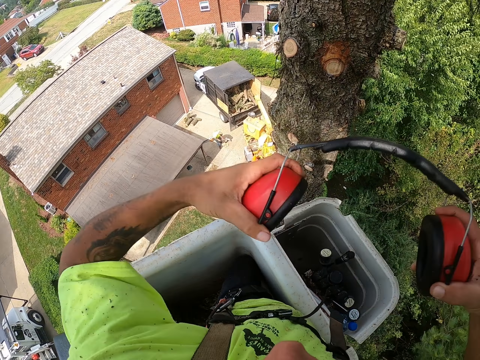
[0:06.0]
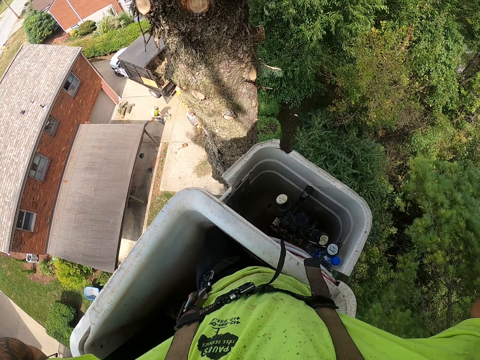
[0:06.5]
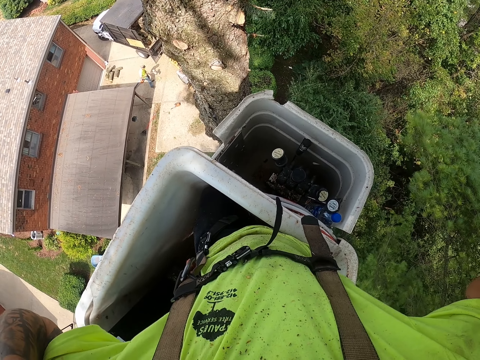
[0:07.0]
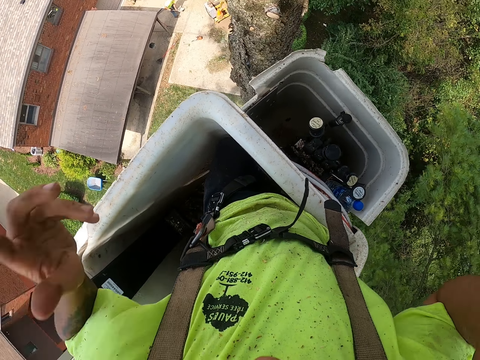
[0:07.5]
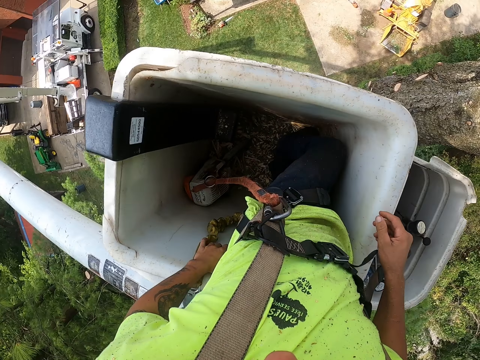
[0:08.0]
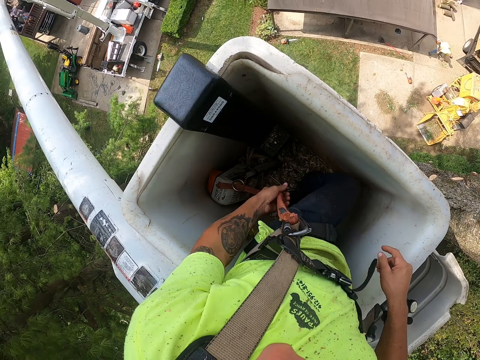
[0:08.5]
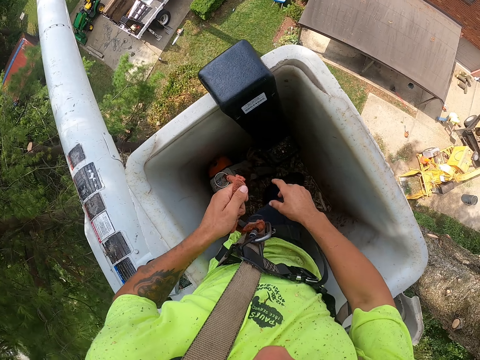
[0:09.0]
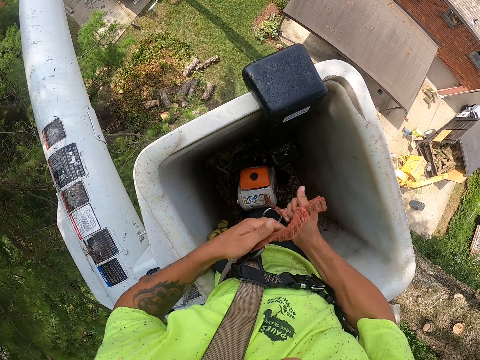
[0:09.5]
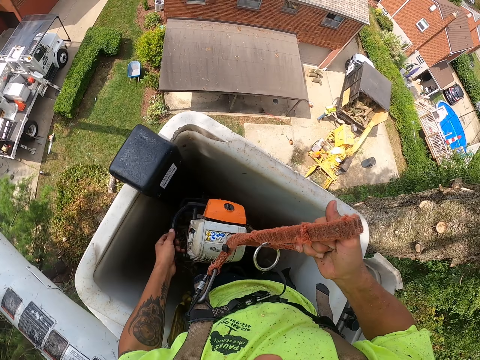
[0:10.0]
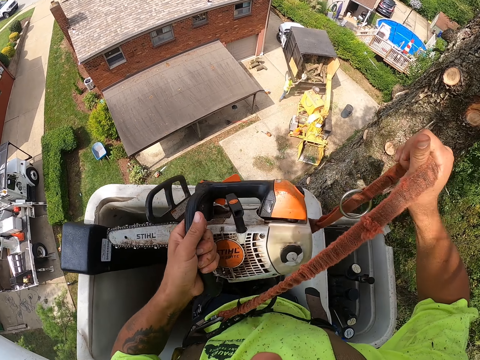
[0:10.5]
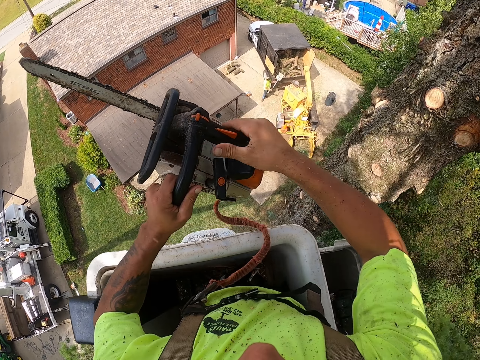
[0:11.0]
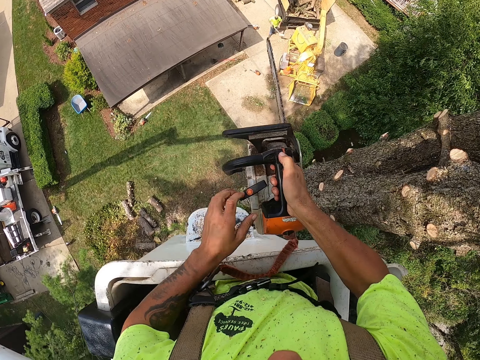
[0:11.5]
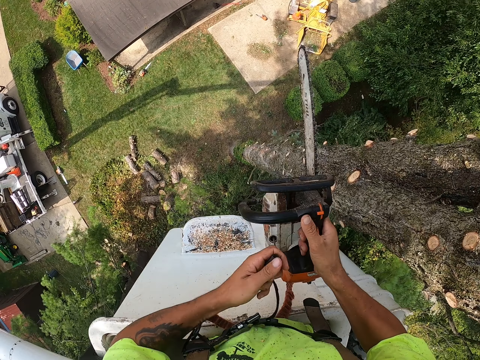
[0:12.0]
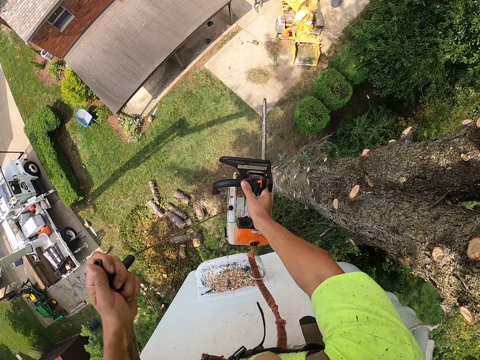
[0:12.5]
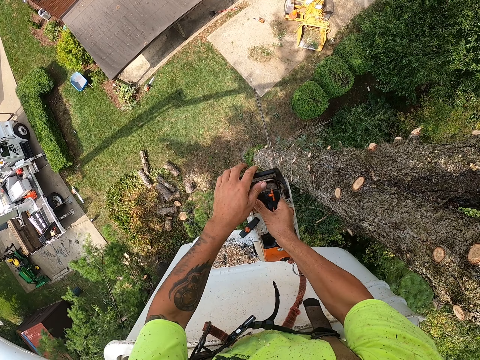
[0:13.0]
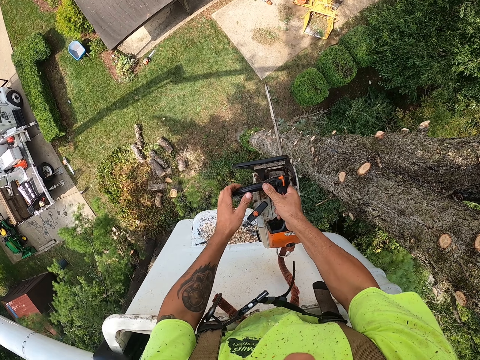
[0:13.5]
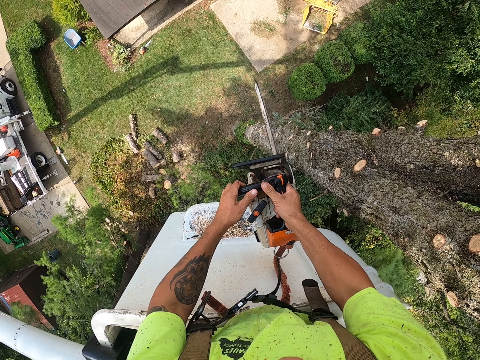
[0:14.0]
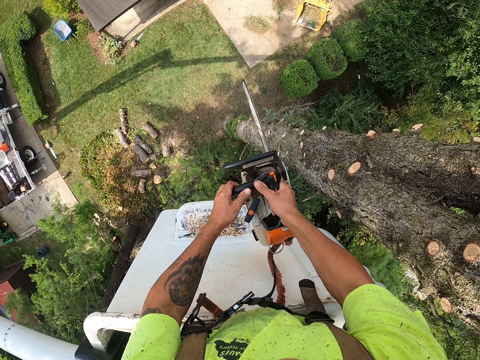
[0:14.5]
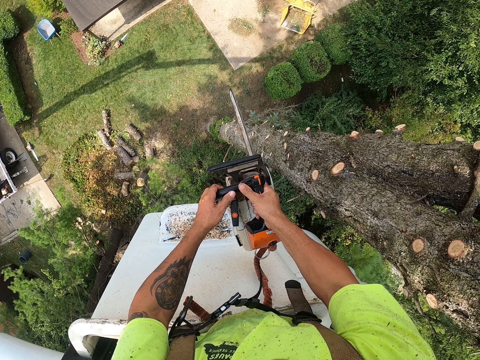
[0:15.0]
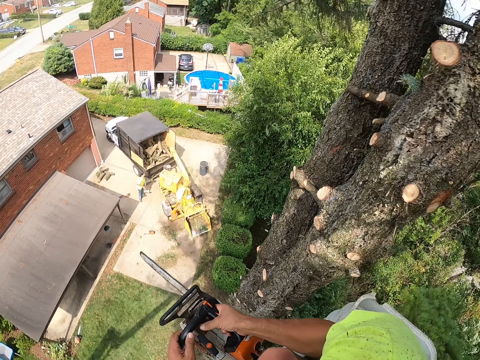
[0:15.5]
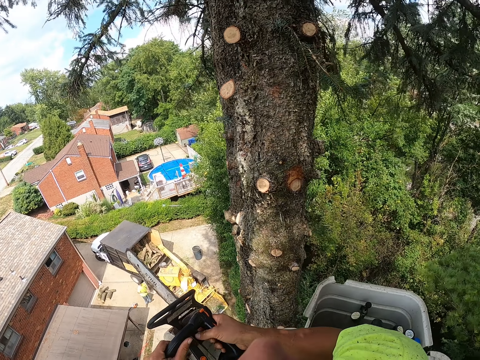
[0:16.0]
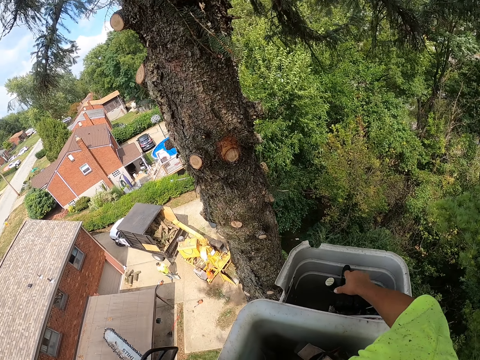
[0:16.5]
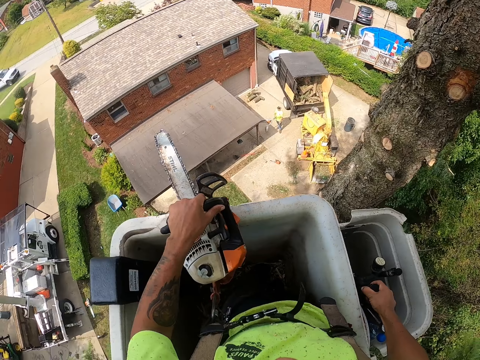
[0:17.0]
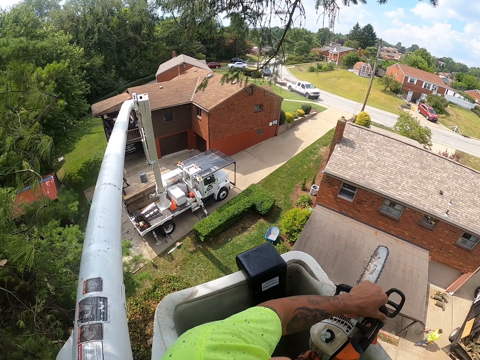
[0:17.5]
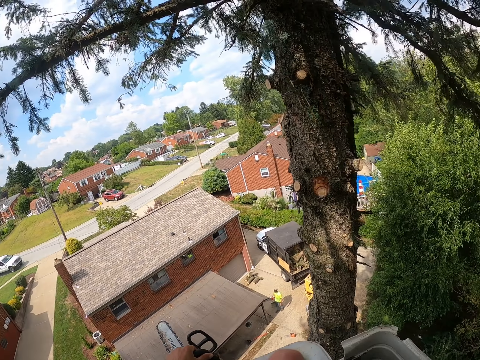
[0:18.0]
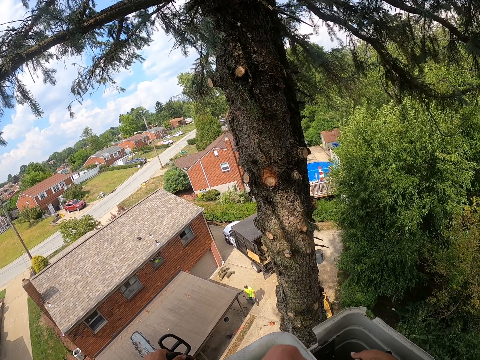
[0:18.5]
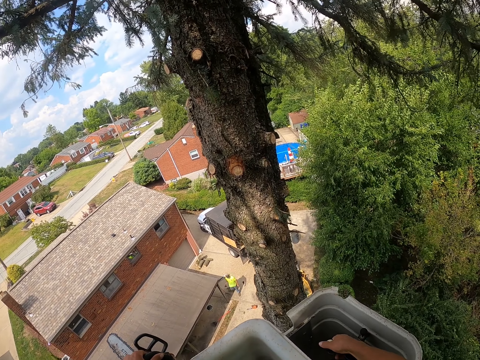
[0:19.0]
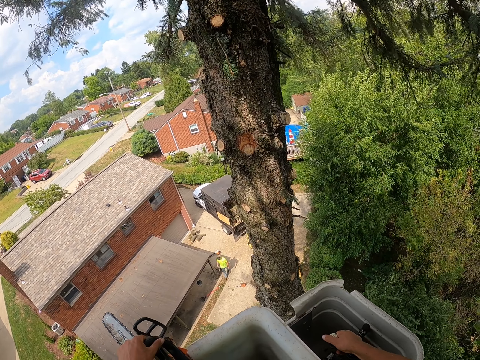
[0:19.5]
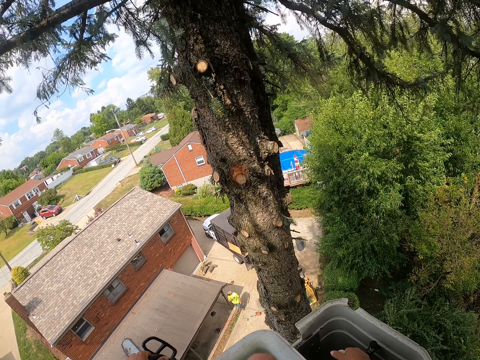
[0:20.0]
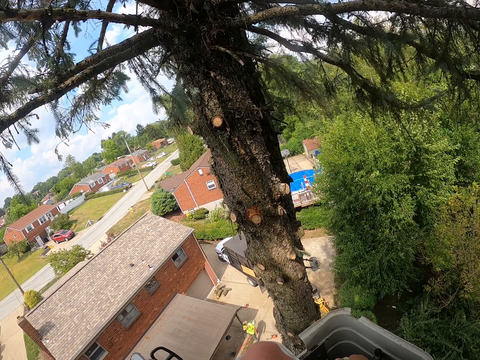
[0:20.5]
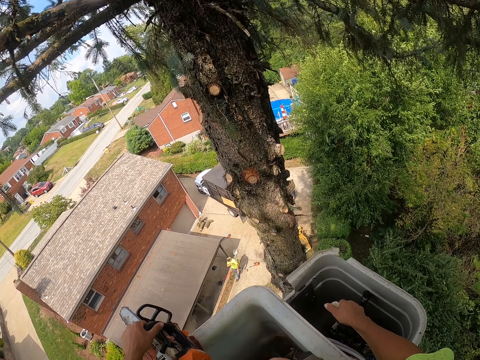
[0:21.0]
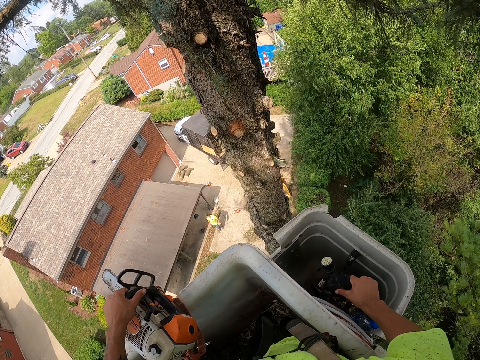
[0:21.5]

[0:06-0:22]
The camera wearer puts on the headset on his head with his hands. He pulls a chainsaw via a rope with his left hand. He holds the power saw. He takes the chainsaw with his left hand. He takes the chainsaw with his right hand. He starts up the chainsaw with his left hand. He holds the power saw, moves his hand, and controls the tree felling bucket lift with his right hand.

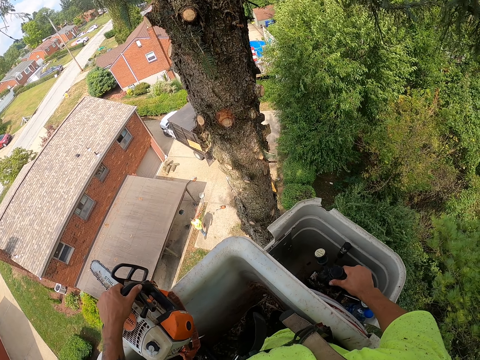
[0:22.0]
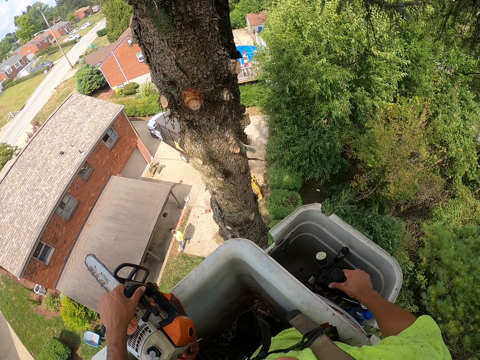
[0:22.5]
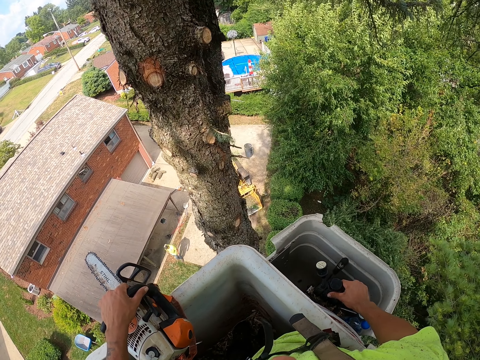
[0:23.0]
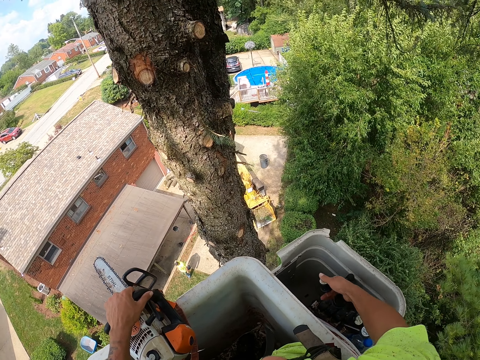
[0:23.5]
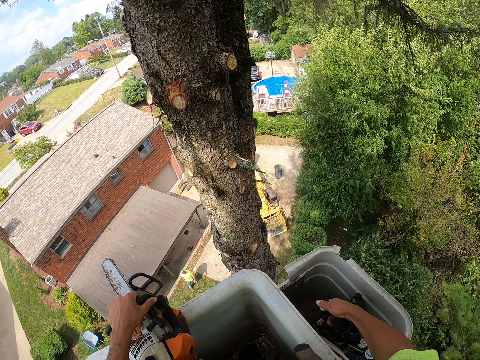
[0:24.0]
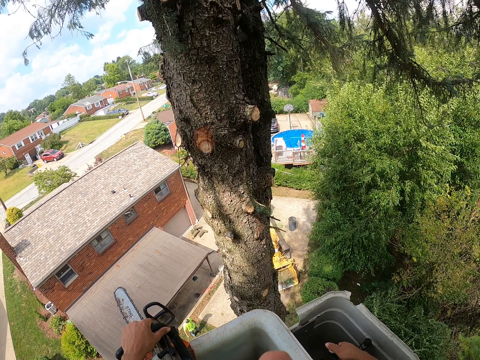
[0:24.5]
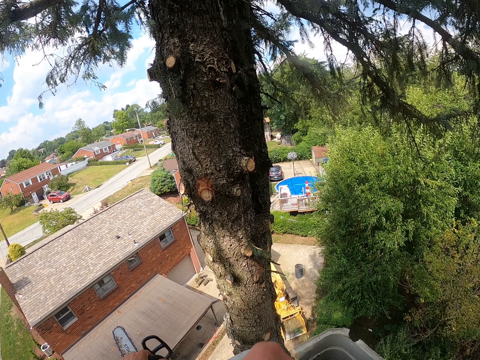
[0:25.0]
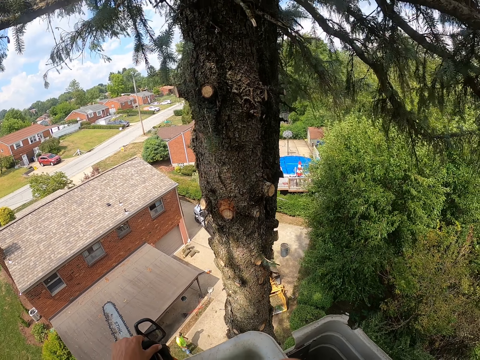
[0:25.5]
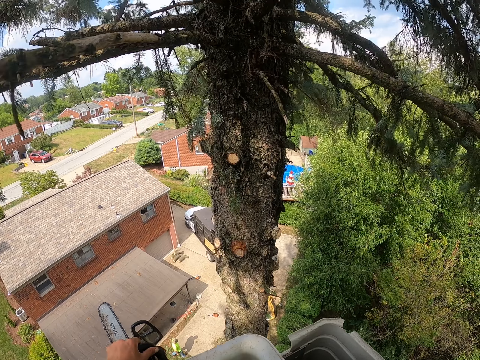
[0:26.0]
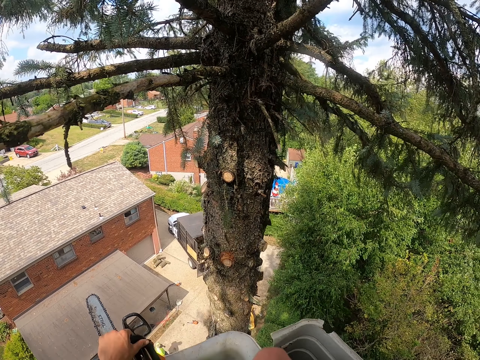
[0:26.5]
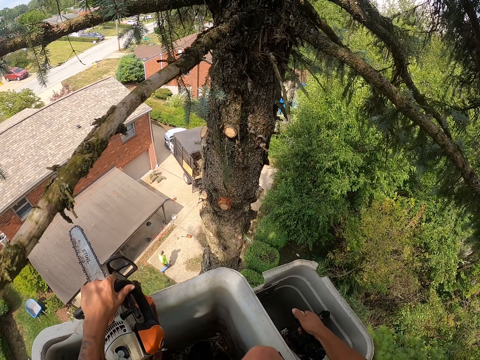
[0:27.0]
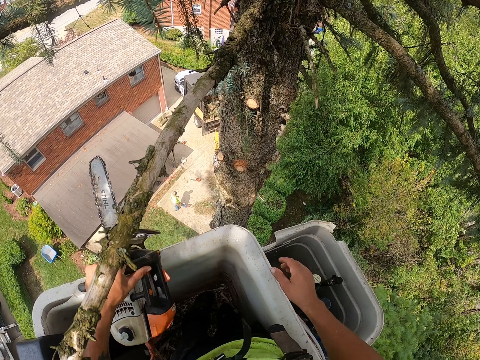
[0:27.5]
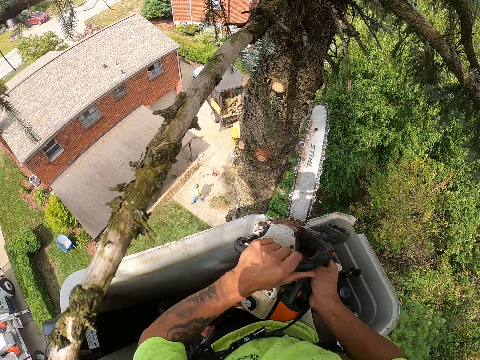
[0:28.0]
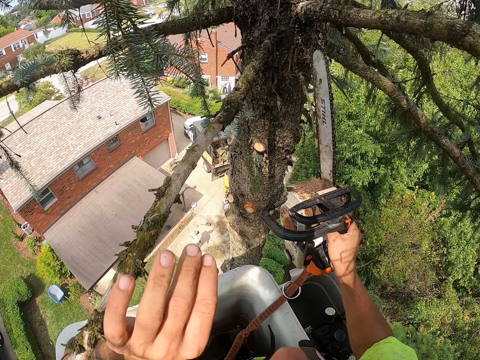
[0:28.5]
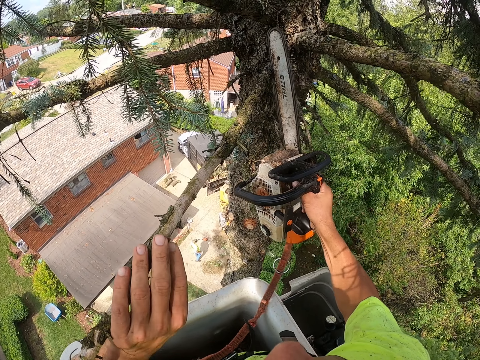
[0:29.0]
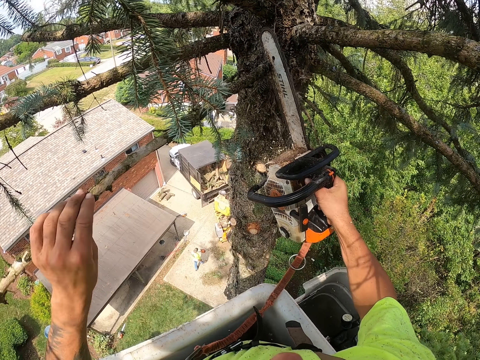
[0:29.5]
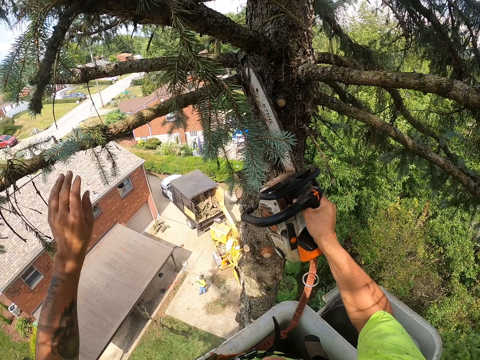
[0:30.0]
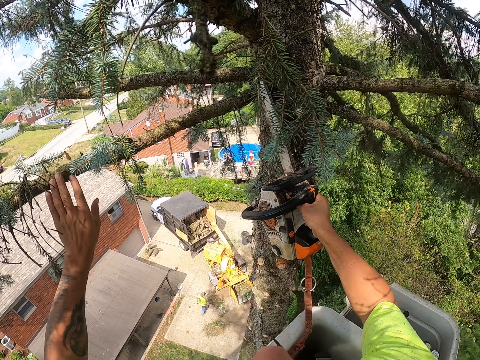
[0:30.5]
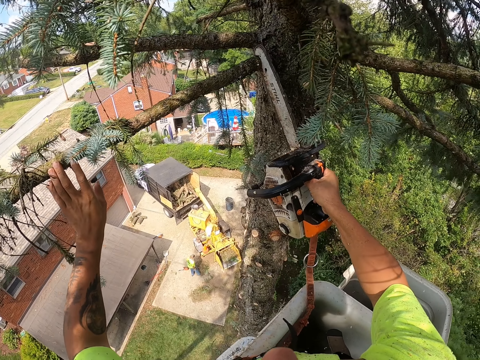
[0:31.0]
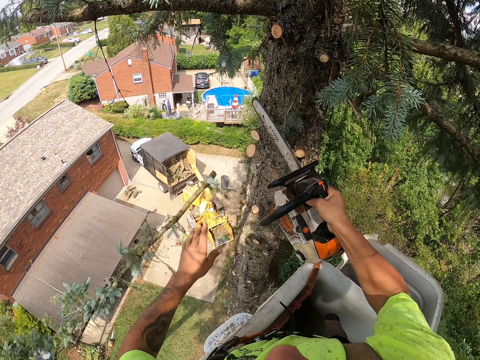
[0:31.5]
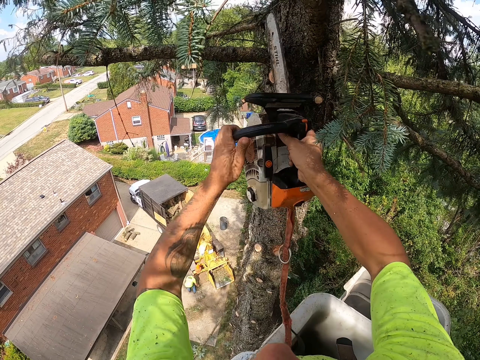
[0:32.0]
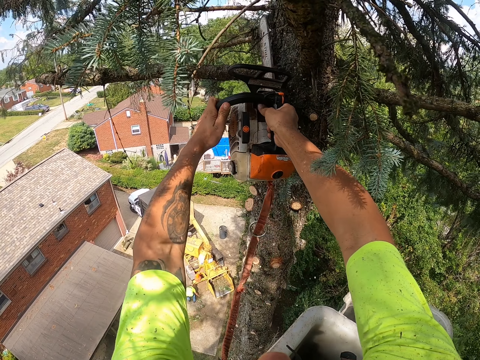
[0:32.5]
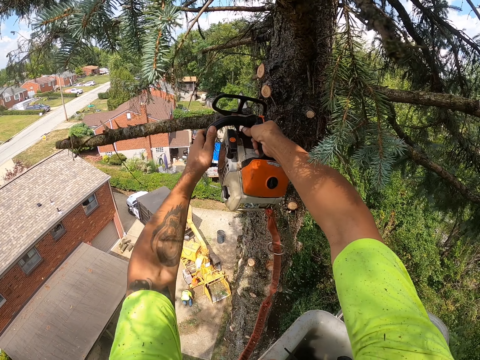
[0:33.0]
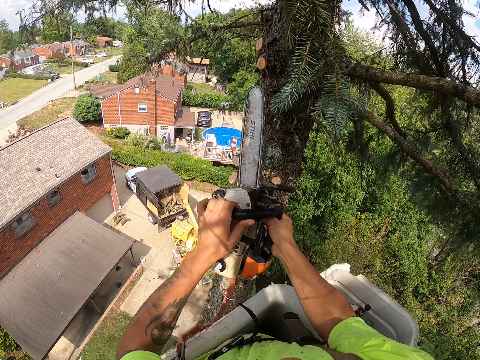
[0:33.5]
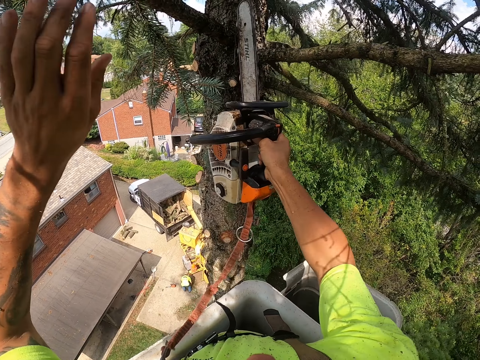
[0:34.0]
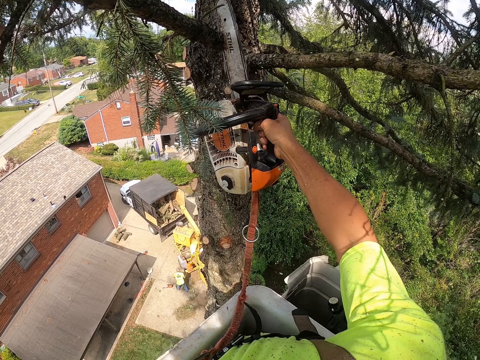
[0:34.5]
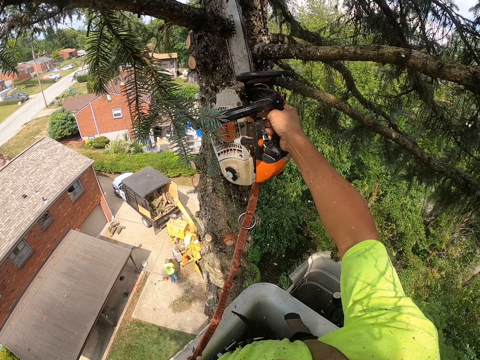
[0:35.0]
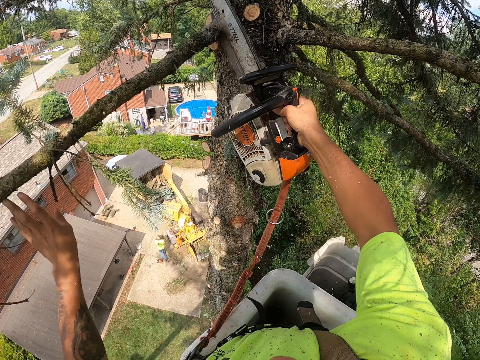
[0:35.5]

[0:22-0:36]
The camera wearer collects the chainsaw with his right hand, from his left hand. He cuts a branch of the tree with the chainsaw in his right hand. He does this again. He cuts a branch of the tree with the chainsaw in his hands. A man picks up felled tree branches with both hands. The camera wearer cuts a branch of the tree with the chainsaw in his right hand.
